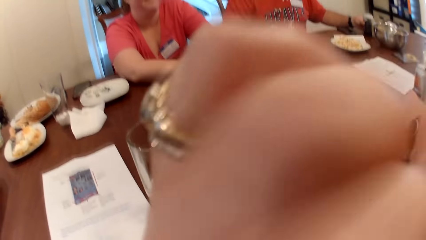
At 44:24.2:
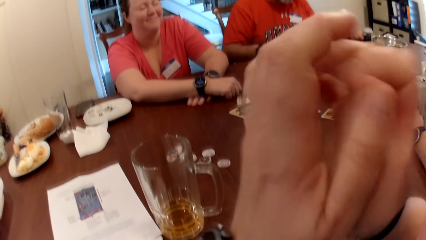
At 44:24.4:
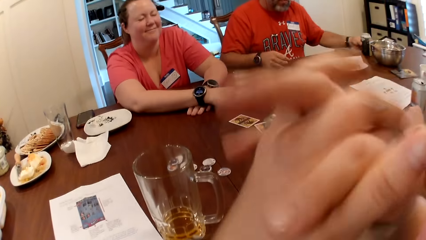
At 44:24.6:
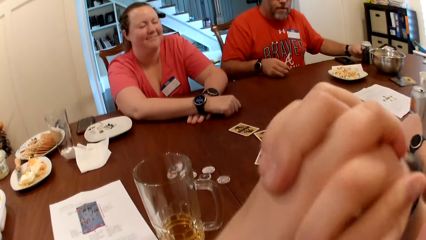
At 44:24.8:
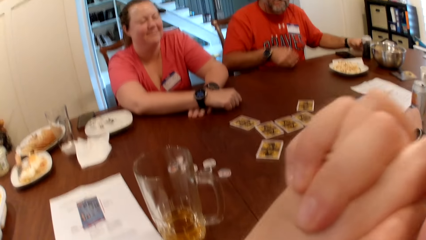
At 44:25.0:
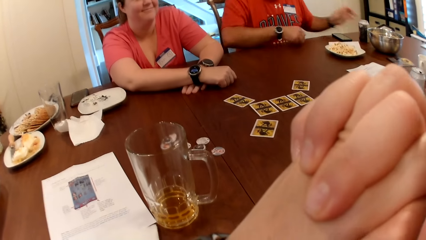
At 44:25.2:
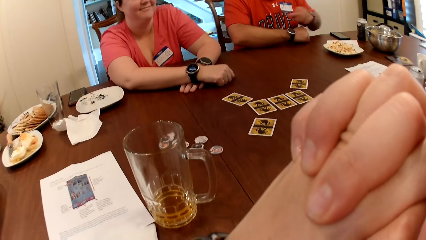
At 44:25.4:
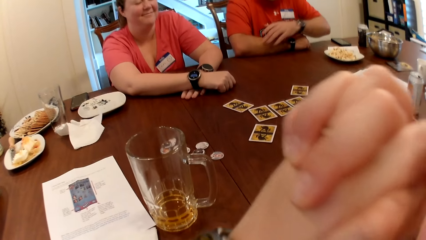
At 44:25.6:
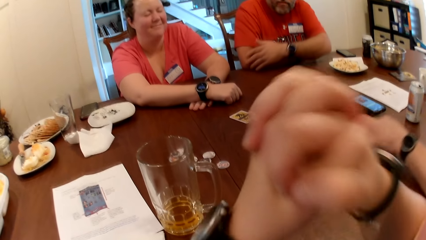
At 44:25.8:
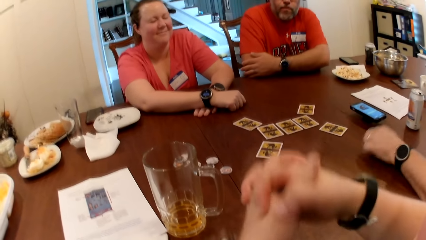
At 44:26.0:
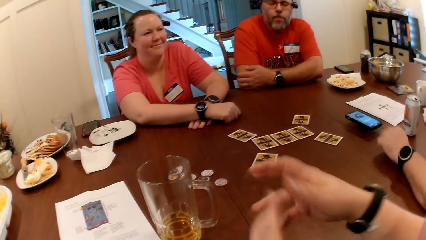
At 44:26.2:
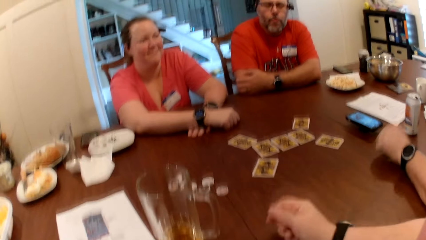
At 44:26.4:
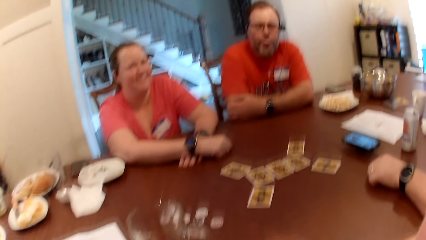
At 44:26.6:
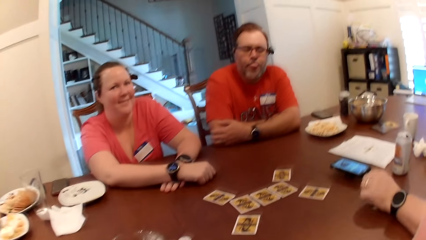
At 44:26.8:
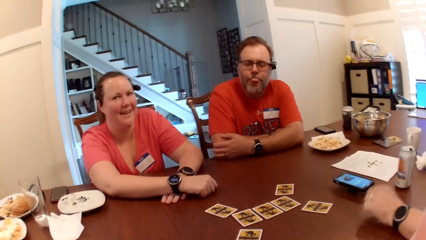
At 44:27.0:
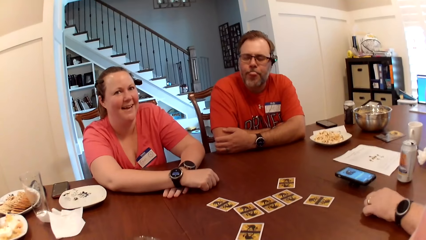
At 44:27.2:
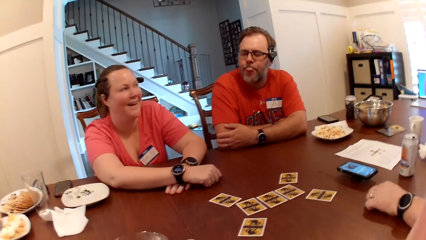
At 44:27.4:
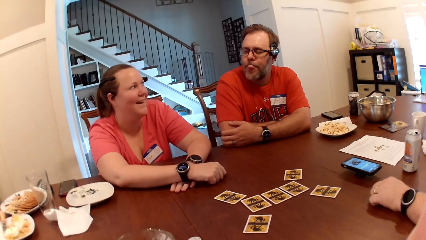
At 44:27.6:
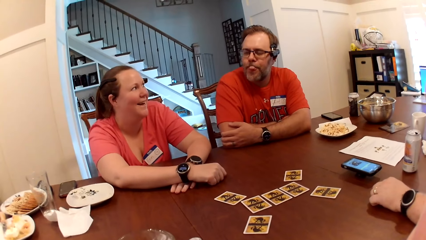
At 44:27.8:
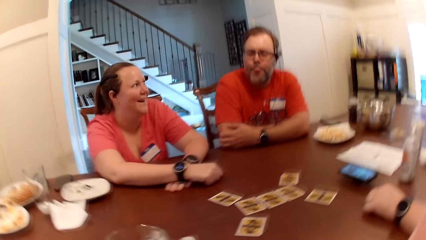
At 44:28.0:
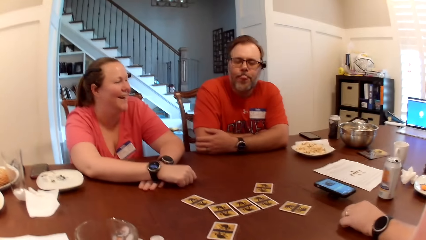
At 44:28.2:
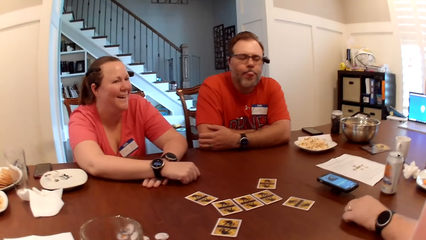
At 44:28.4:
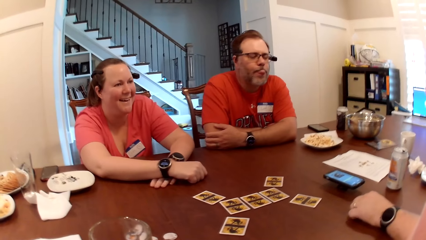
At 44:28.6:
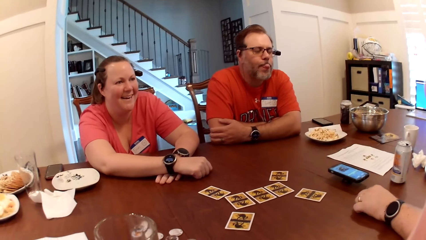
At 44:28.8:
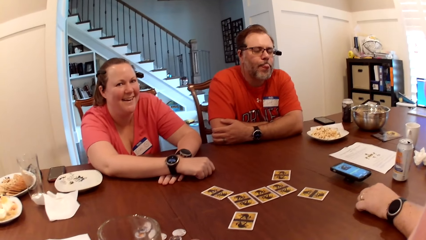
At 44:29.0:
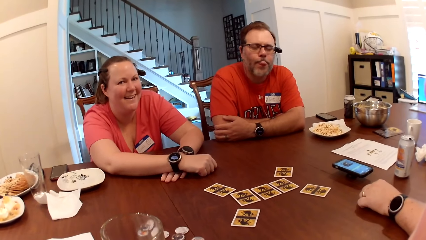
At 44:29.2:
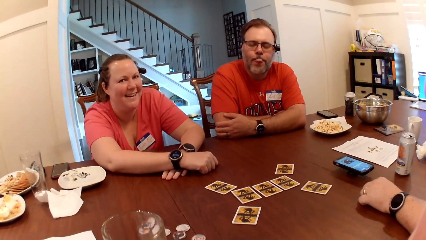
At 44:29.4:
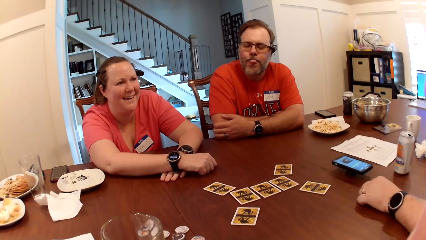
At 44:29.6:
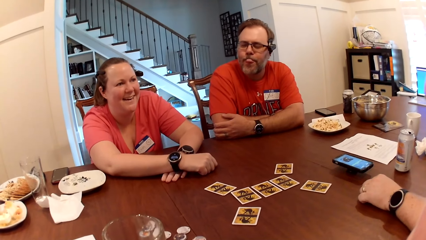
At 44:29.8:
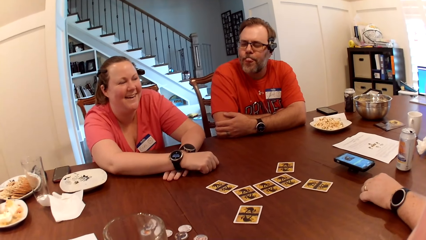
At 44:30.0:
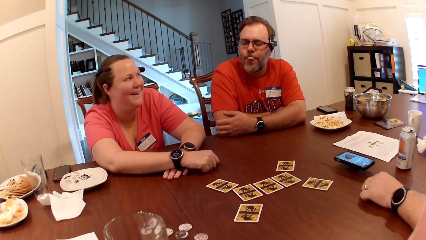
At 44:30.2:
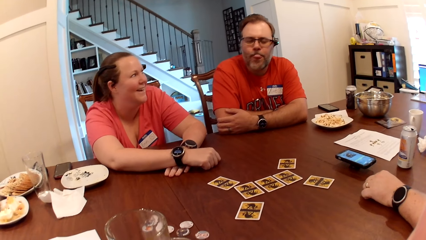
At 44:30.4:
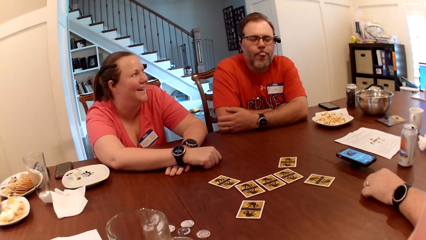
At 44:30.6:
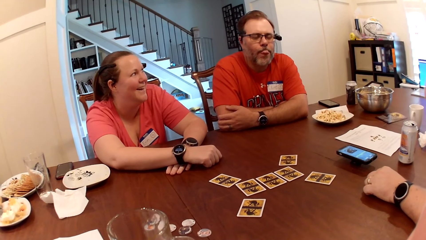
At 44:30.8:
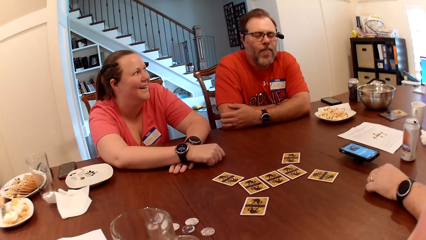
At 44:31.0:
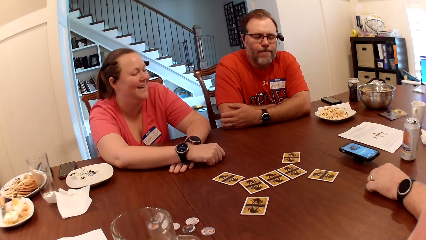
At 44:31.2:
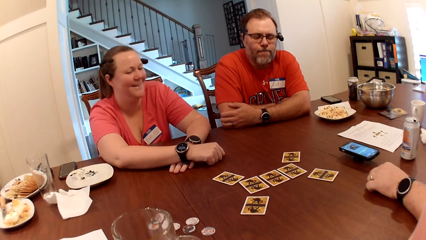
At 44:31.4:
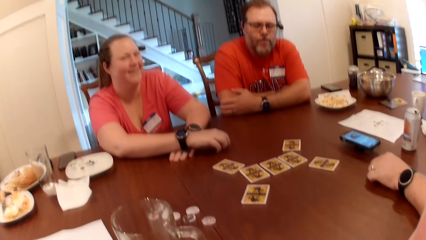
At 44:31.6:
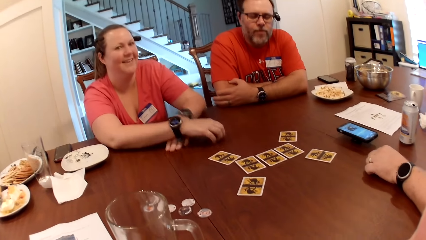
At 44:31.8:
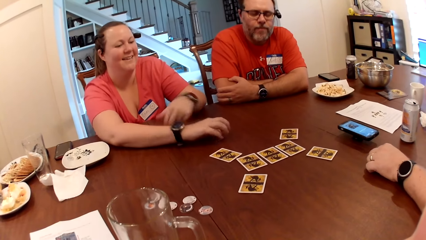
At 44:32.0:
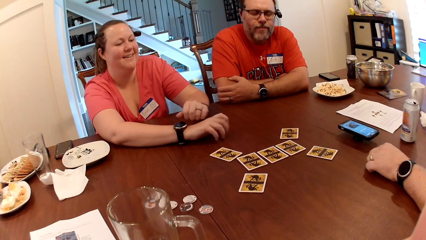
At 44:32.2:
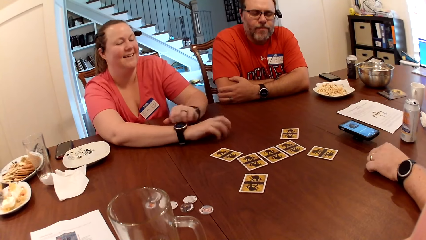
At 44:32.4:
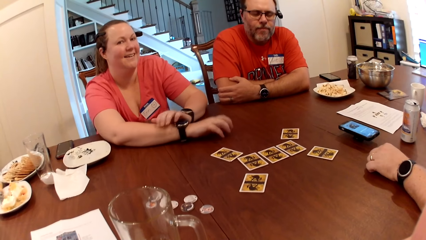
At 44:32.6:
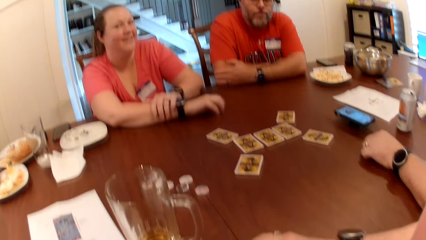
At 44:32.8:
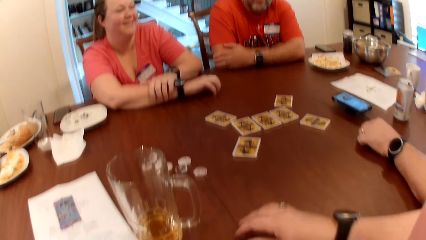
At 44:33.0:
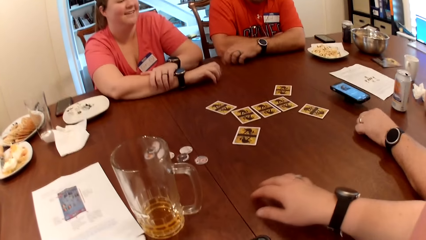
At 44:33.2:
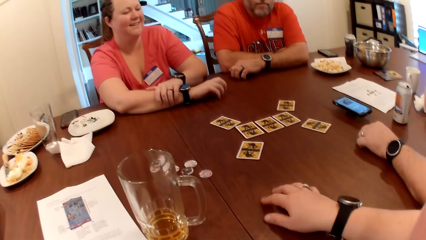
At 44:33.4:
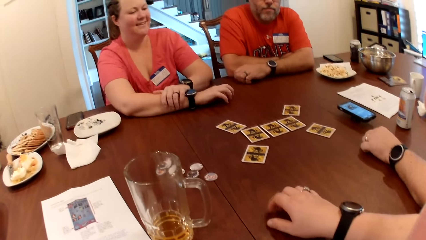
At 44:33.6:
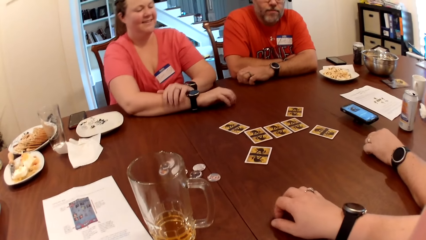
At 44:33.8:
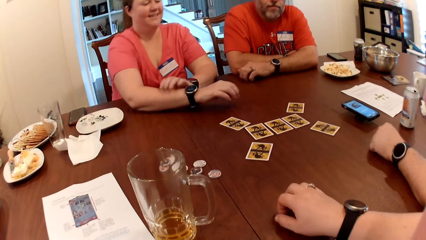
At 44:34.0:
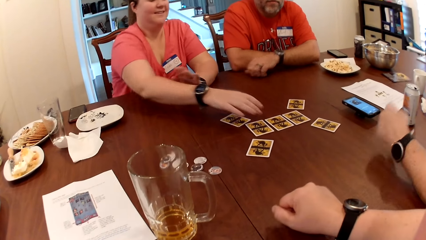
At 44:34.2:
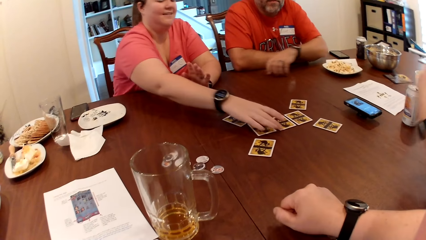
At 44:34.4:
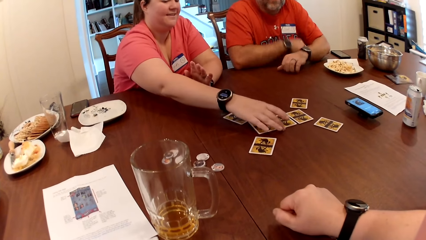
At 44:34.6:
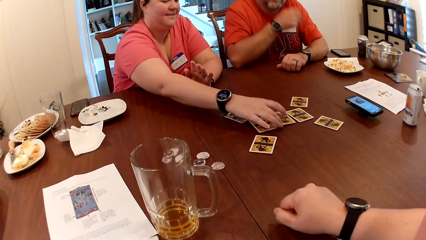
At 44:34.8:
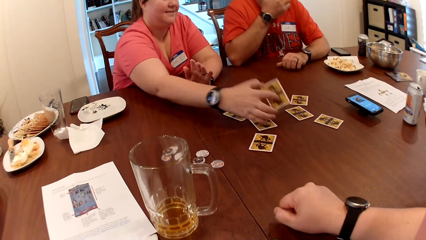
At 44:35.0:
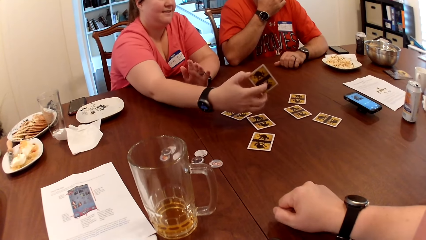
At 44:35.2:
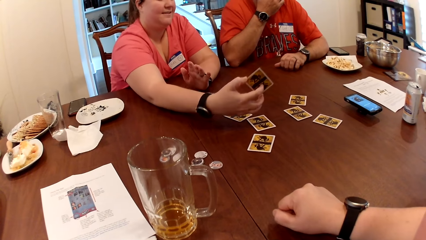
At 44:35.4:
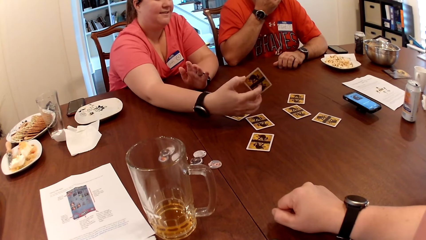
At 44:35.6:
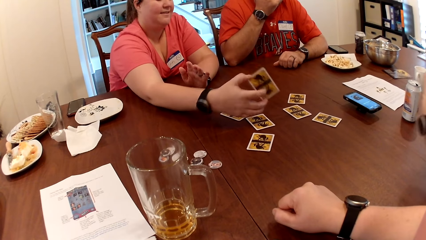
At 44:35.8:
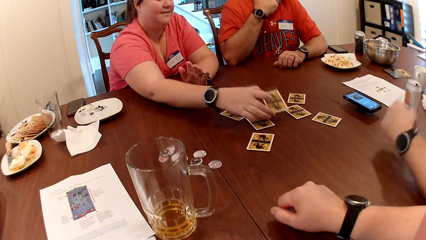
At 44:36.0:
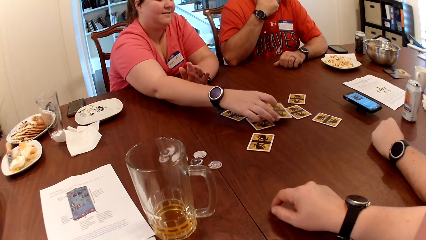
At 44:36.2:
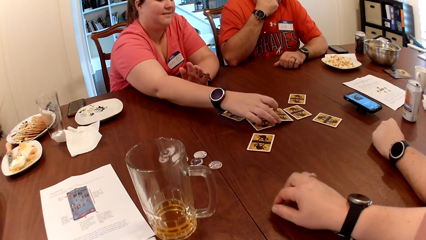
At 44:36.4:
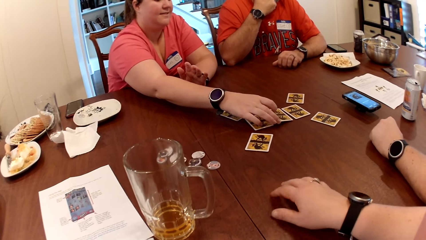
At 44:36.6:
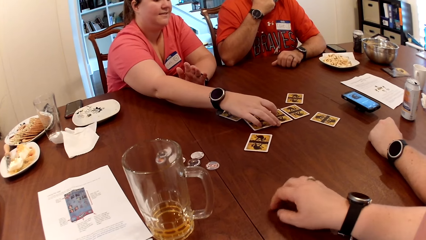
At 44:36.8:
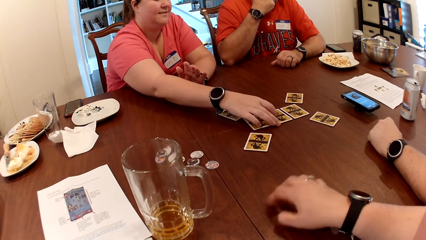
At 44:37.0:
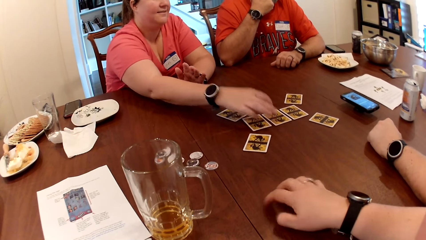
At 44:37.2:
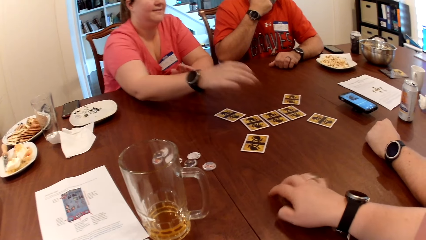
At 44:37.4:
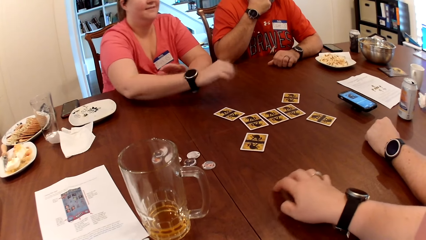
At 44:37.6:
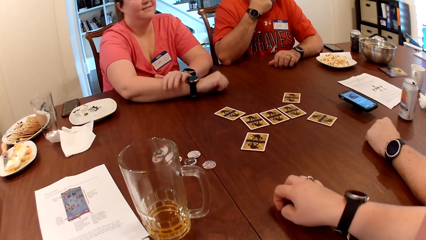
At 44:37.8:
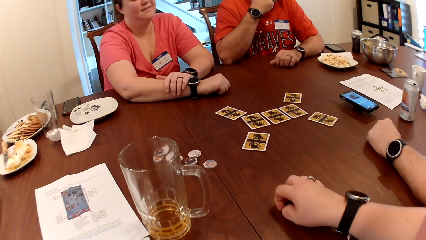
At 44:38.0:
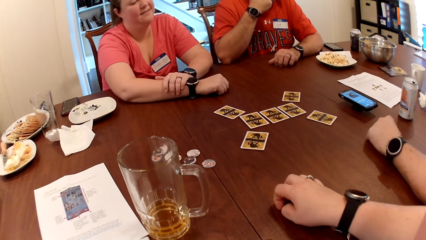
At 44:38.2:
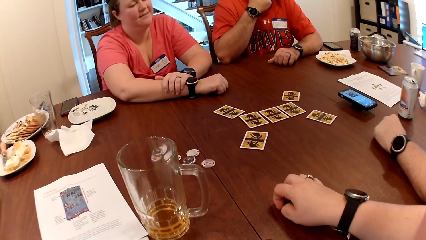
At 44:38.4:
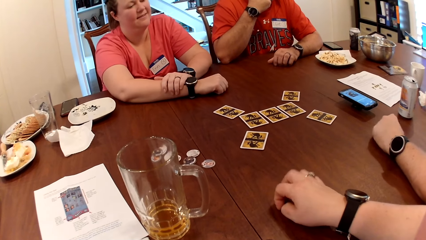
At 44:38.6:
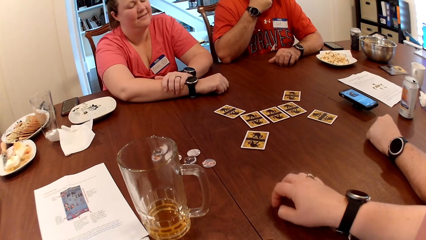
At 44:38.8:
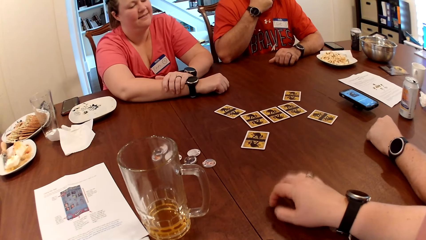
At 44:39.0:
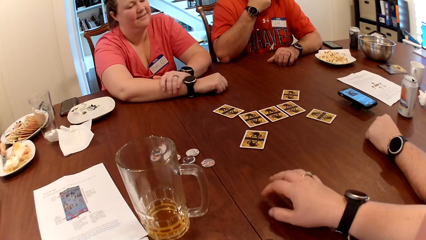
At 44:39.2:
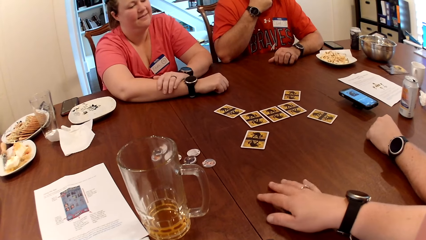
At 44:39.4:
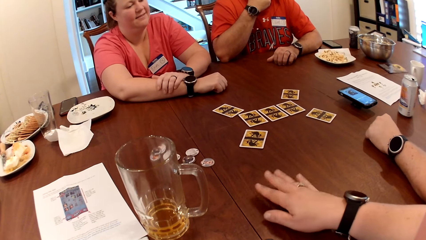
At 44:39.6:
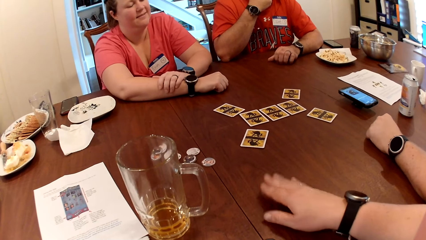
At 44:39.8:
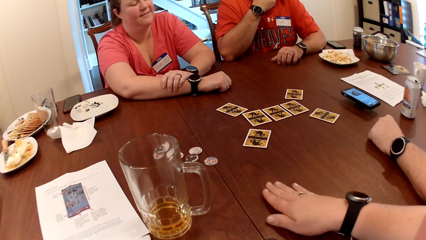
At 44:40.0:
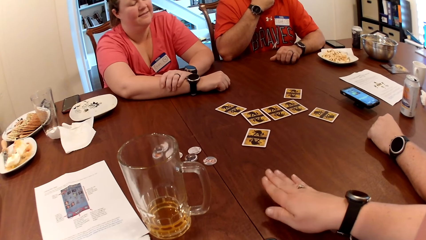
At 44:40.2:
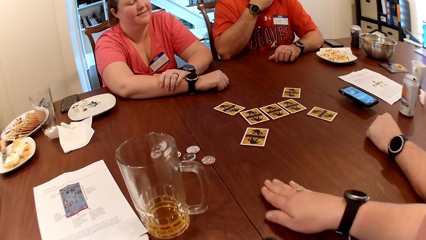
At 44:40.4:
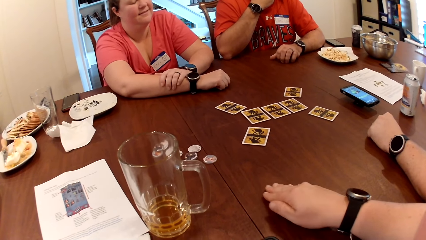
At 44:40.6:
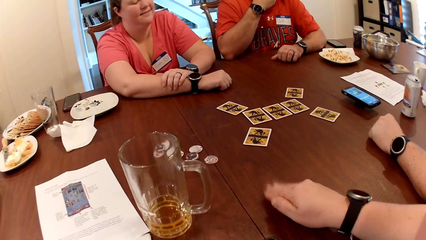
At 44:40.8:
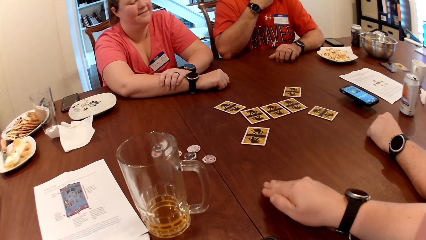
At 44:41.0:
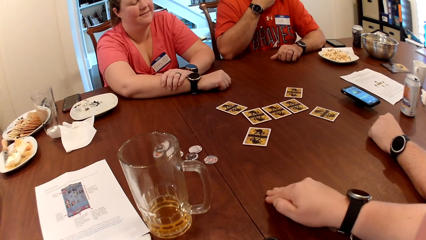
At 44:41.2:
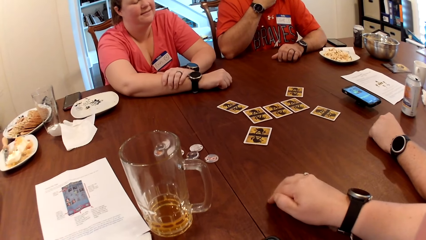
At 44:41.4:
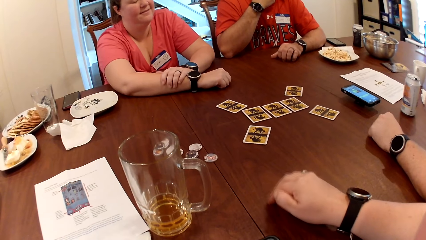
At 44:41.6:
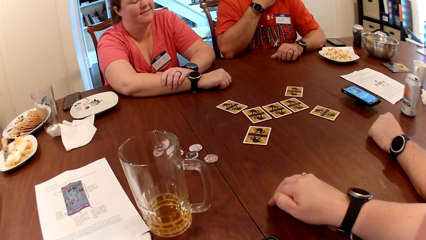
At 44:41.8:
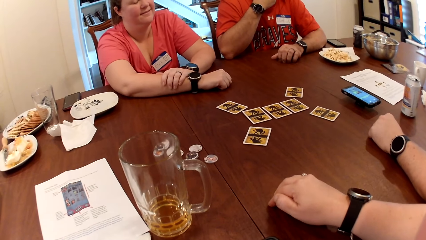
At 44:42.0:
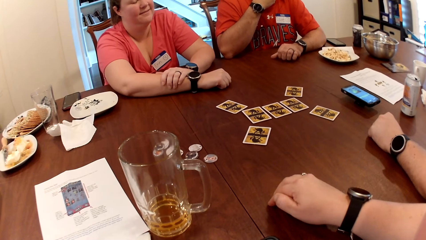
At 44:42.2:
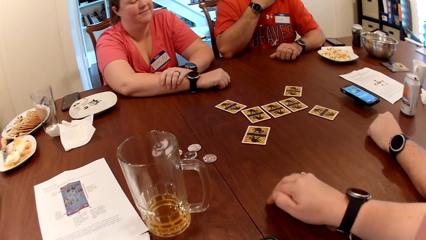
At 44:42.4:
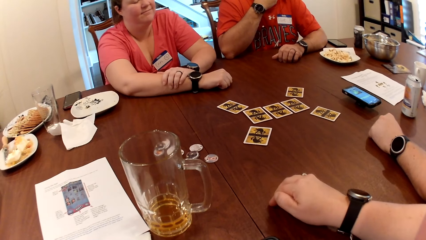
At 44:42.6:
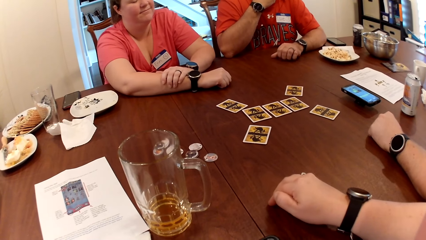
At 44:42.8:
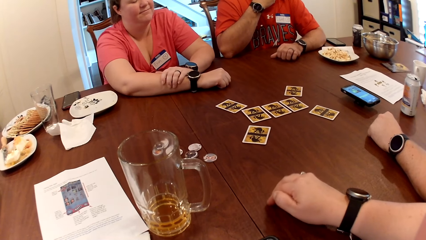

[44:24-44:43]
A man drops the can of soda on the table with his left hand. The camera wearer holds hands. Another man knocks on the table with his left hand. A woman drums her right hand on the table. The first man drums his left hand on the table. The camera wearer drums her right hand on the table. The woman picks a card from the table with her right hand. The woman drops the card on the table with her right hand.
